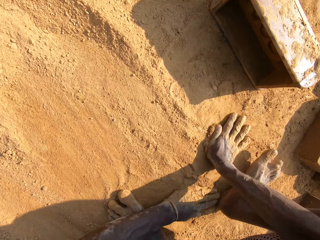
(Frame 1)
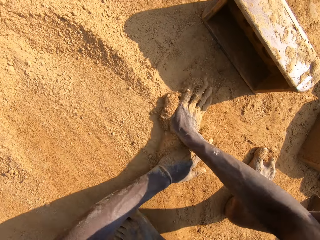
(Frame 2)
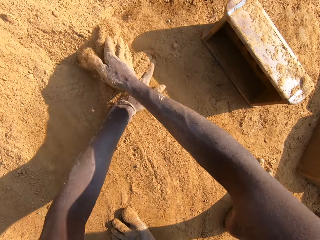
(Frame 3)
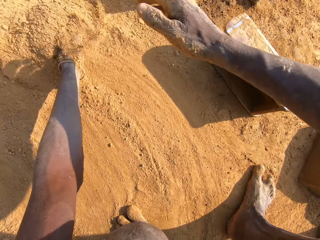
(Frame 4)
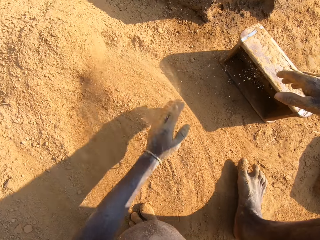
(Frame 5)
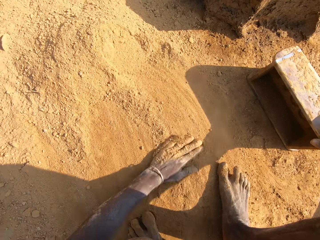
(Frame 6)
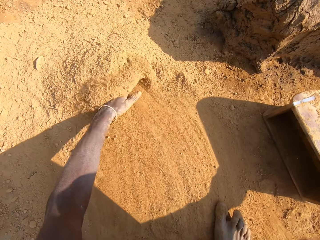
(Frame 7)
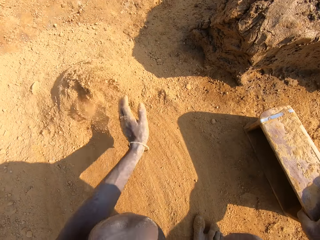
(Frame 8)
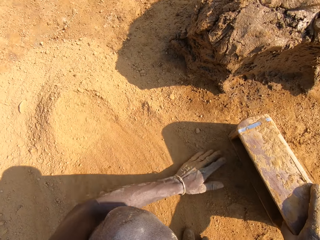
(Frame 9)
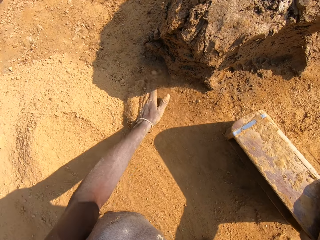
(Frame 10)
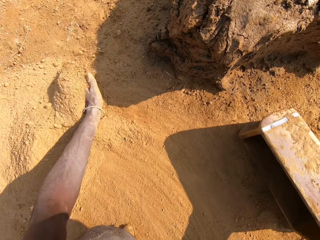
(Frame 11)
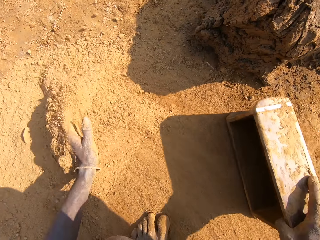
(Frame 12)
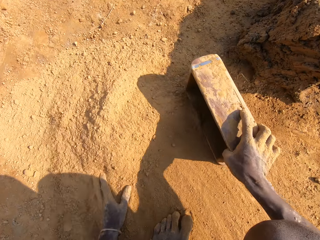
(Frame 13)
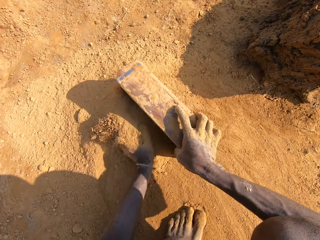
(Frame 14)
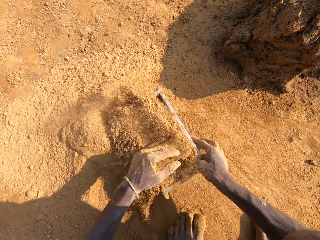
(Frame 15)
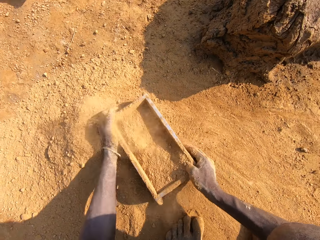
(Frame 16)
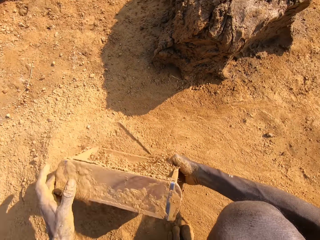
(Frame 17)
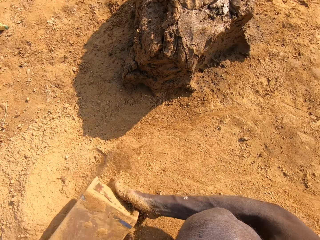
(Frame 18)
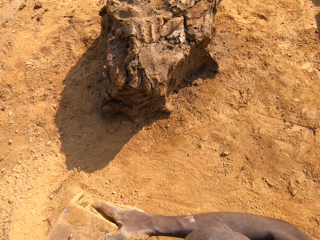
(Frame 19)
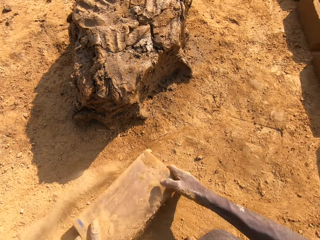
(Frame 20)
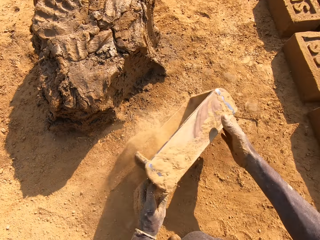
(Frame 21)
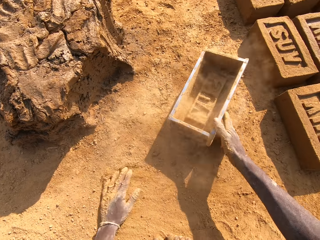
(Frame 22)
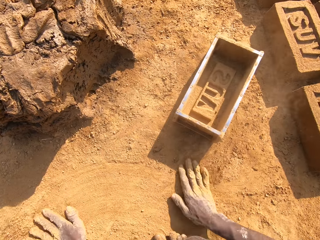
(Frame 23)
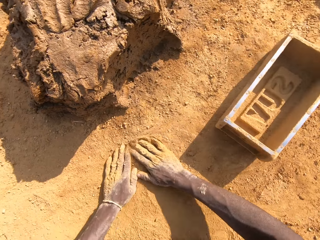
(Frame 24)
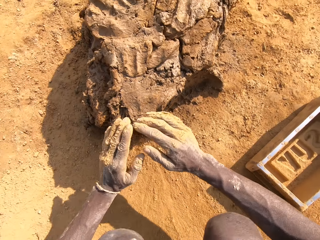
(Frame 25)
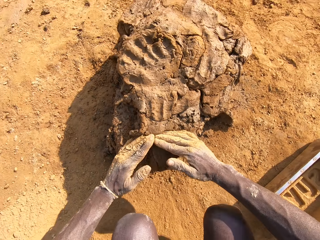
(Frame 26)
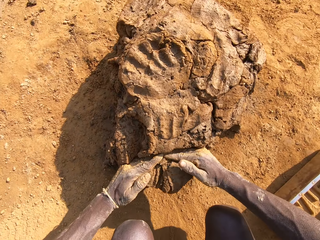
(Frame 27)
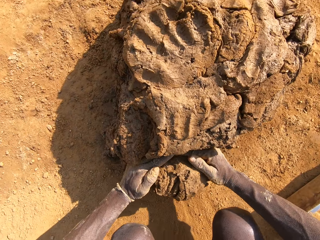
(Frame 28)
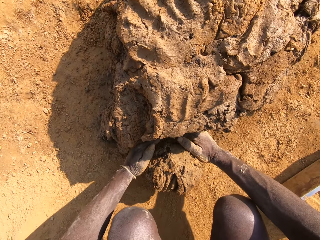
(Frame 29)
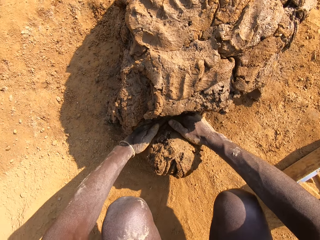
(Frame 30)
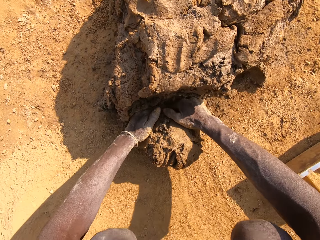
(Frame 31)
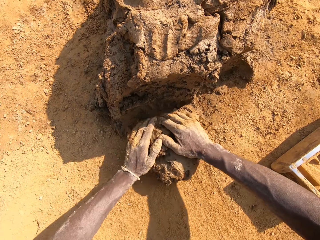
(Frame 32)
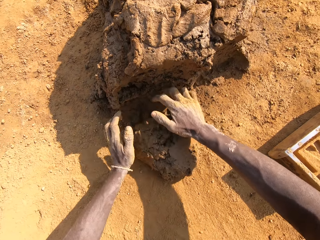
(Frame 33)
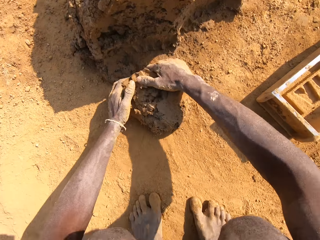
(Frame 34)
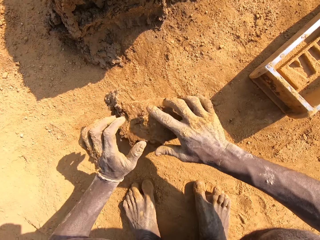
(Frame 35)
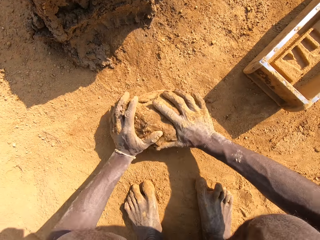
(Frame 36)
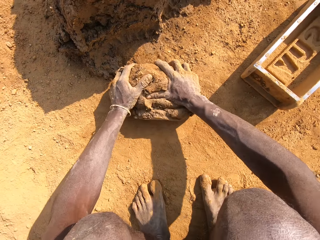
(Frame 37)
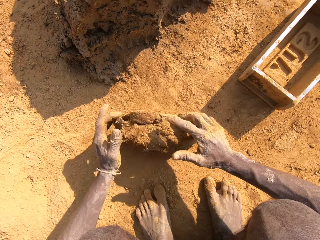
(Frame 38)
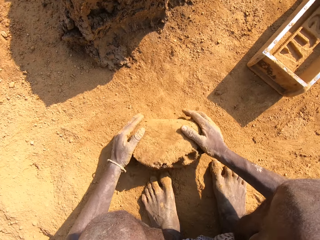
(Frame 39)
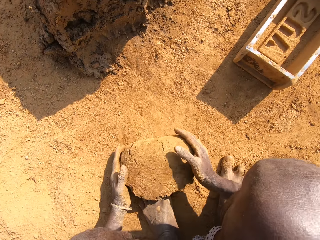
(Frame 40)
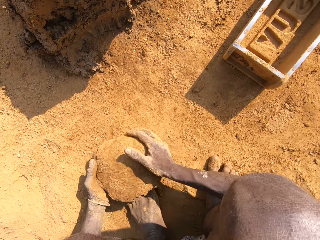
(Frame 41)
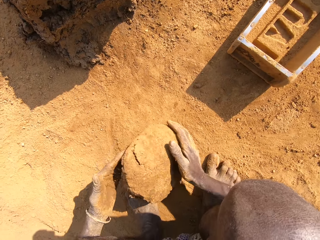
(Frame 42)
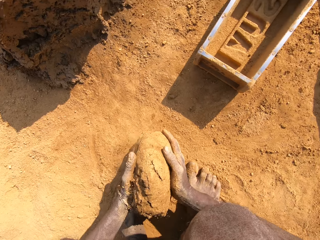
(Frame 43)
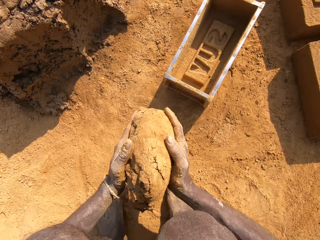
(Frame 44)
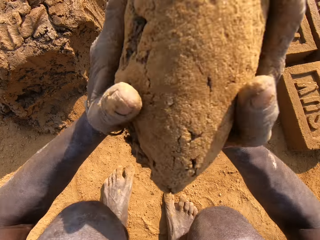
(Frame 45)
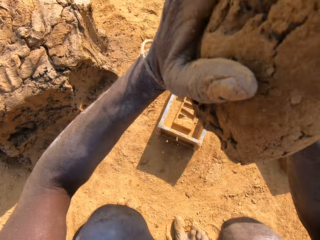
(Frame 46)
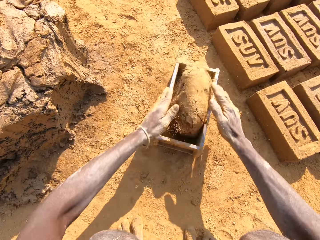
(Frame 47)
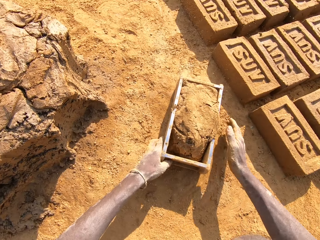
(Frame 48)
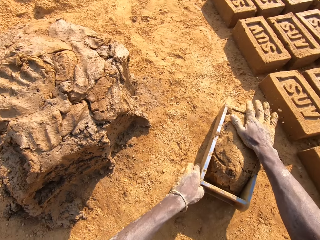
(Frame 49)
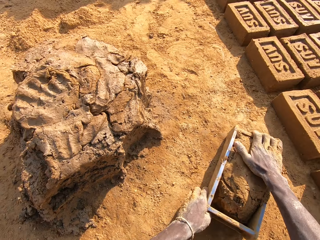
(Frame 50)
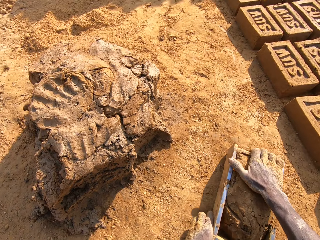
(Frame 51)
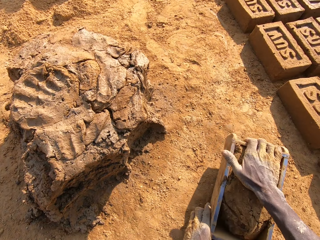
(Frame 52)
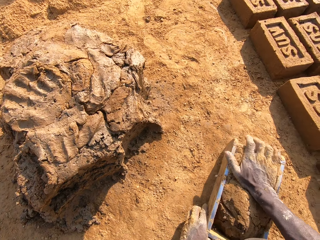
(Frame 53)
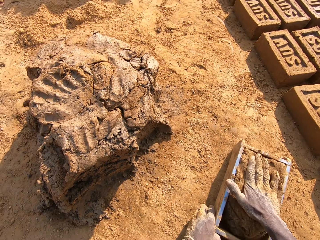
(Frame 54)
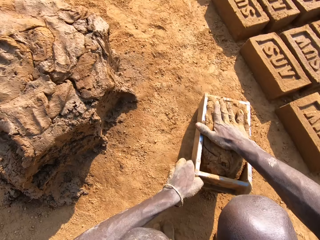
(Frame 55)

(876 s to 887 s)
The camera wearer puts sand in a brick mold. They dust the brick box with soil. They pour sand on the ground. They put the brick box on the ground. They wipe hands on the ground. They cut a piece of clay from the clay on the ground. They mold the clay on the ground. They roll the clay on the ground. They put the clay in the brick mold.

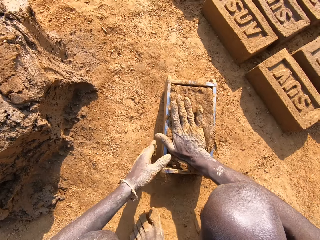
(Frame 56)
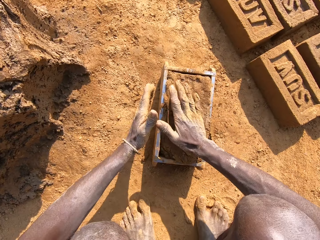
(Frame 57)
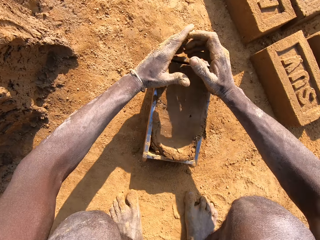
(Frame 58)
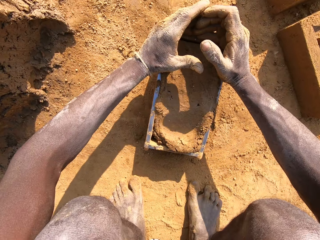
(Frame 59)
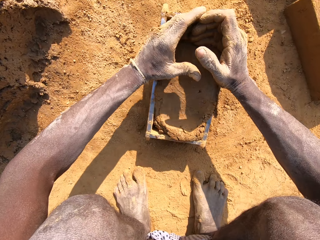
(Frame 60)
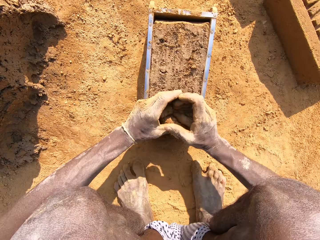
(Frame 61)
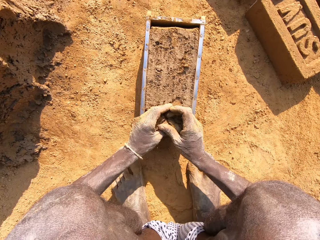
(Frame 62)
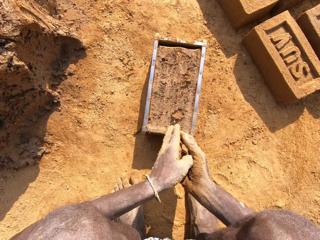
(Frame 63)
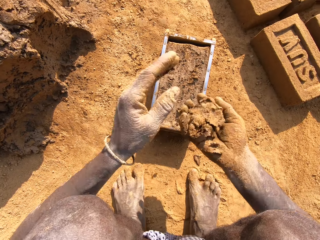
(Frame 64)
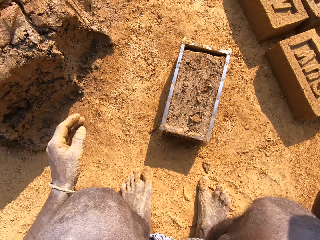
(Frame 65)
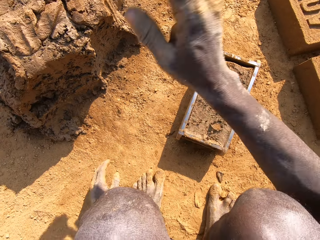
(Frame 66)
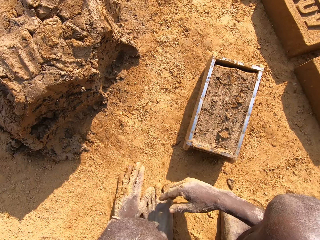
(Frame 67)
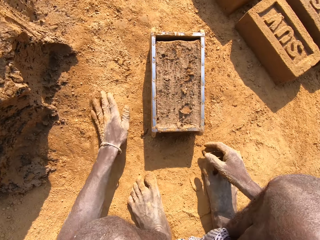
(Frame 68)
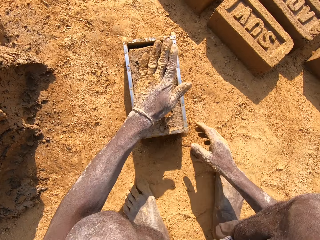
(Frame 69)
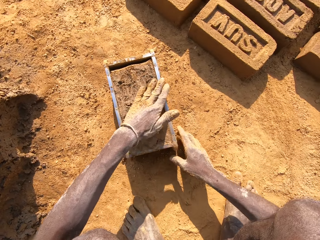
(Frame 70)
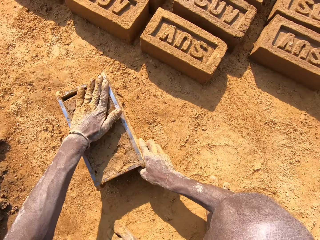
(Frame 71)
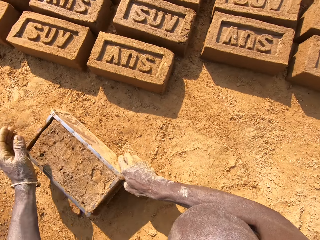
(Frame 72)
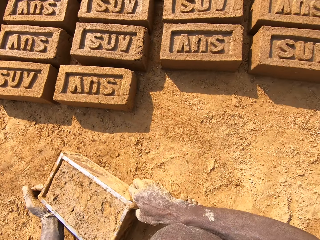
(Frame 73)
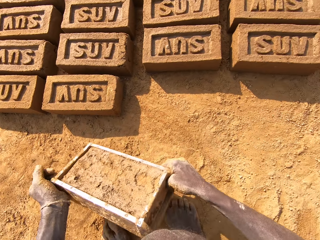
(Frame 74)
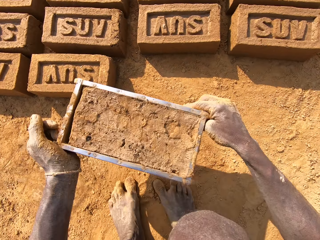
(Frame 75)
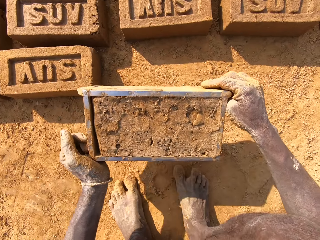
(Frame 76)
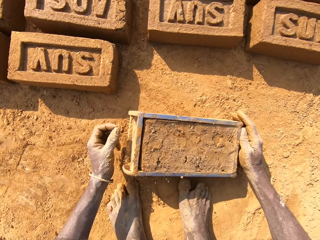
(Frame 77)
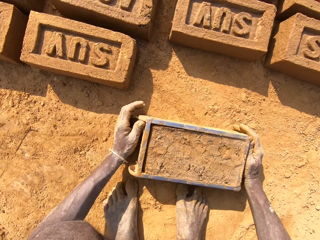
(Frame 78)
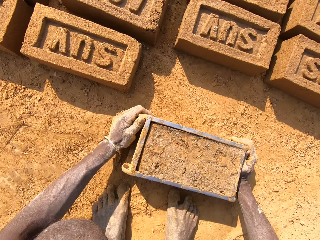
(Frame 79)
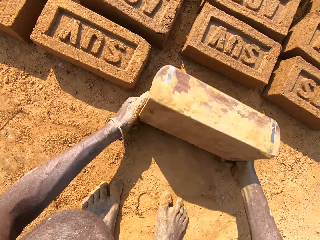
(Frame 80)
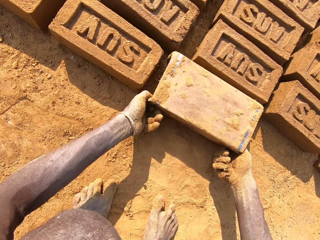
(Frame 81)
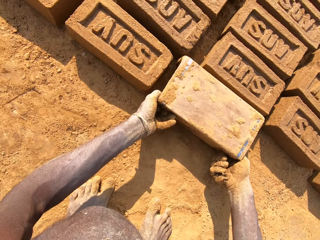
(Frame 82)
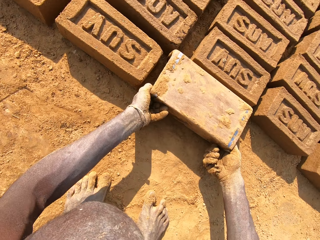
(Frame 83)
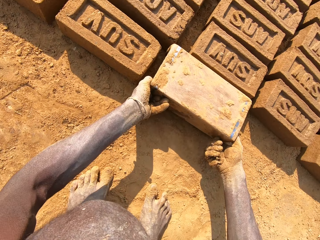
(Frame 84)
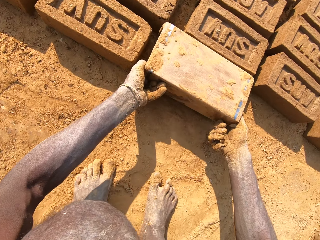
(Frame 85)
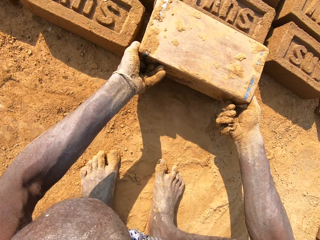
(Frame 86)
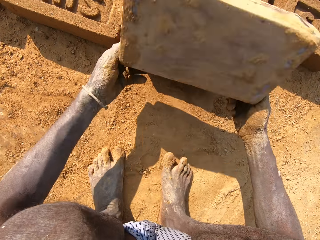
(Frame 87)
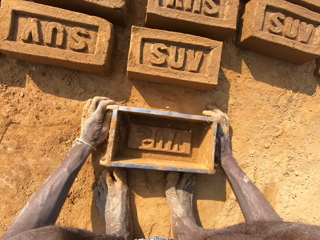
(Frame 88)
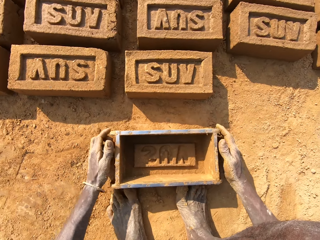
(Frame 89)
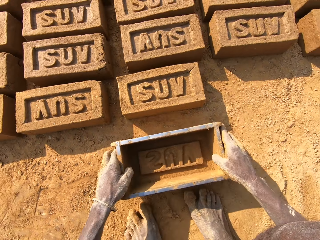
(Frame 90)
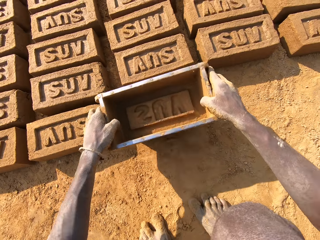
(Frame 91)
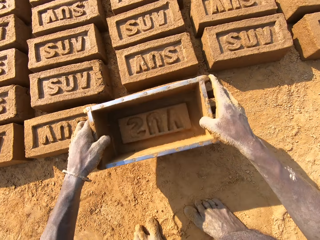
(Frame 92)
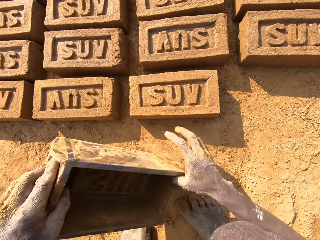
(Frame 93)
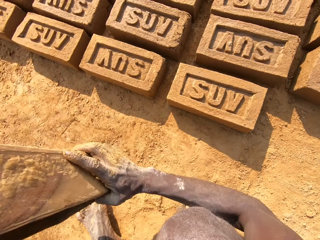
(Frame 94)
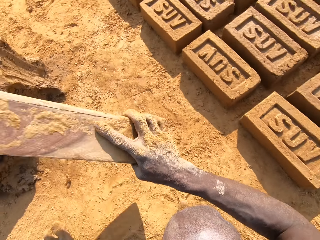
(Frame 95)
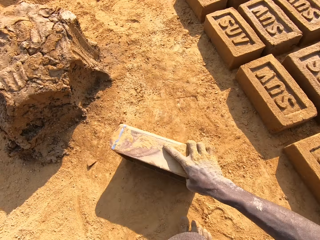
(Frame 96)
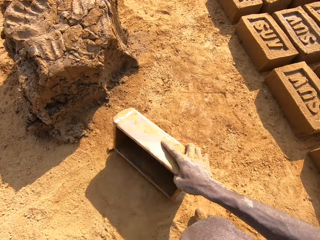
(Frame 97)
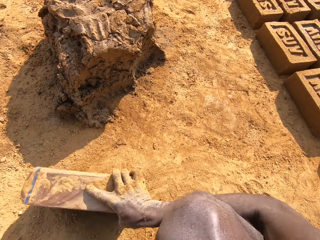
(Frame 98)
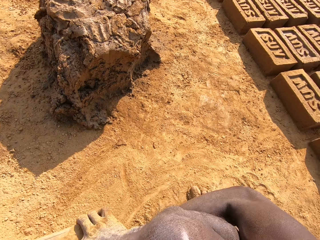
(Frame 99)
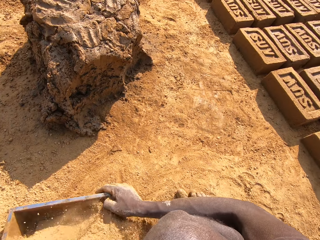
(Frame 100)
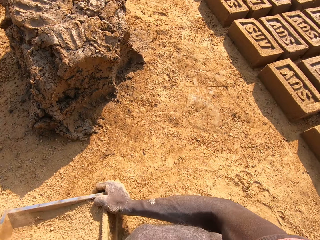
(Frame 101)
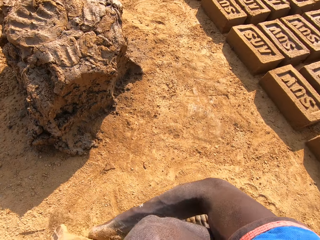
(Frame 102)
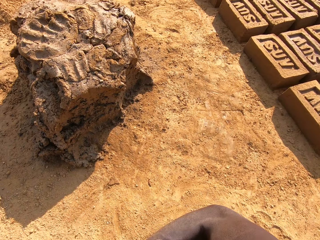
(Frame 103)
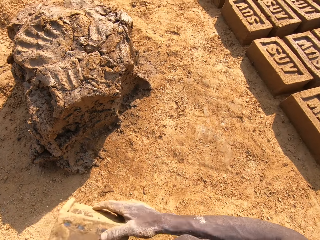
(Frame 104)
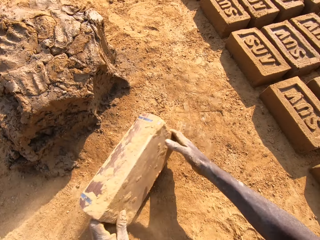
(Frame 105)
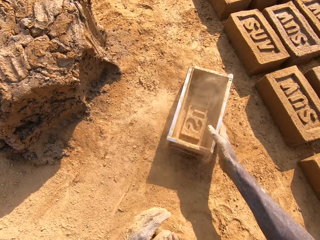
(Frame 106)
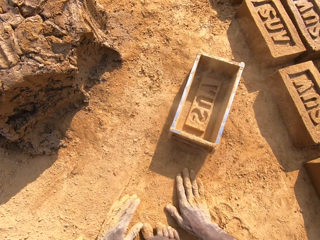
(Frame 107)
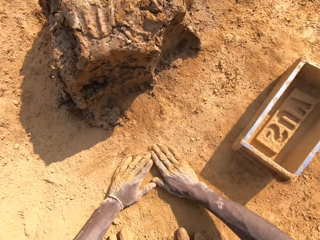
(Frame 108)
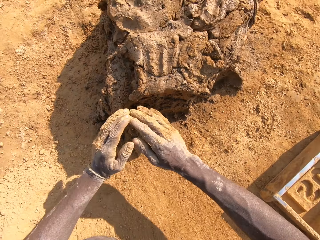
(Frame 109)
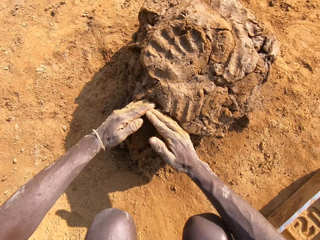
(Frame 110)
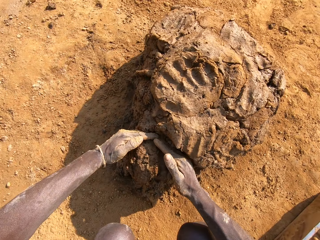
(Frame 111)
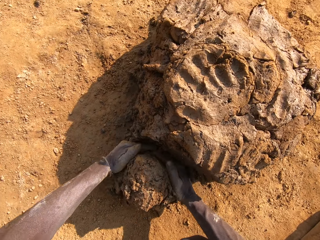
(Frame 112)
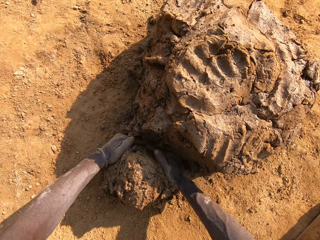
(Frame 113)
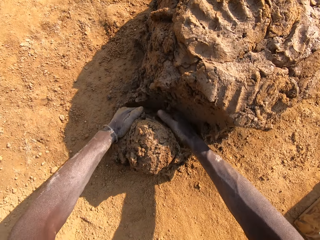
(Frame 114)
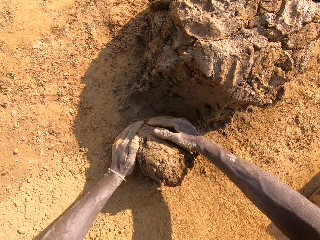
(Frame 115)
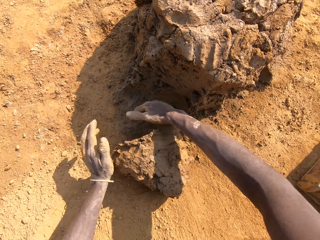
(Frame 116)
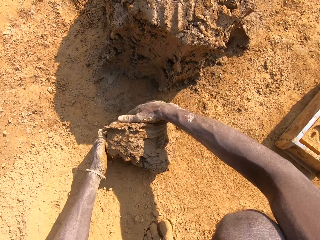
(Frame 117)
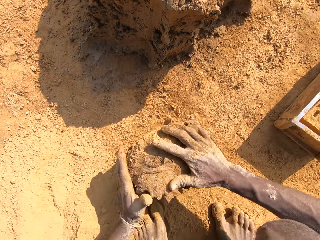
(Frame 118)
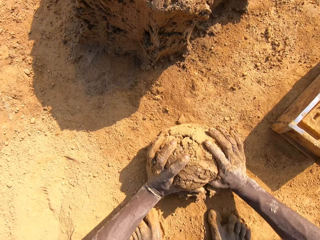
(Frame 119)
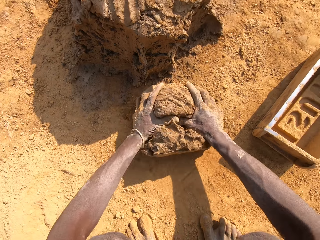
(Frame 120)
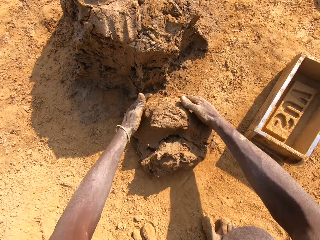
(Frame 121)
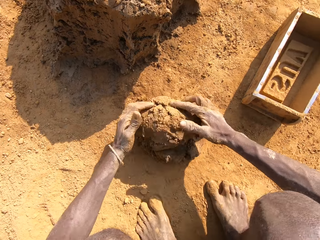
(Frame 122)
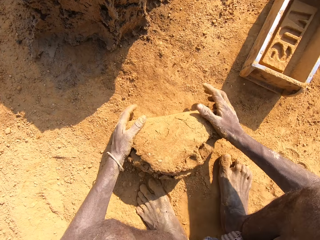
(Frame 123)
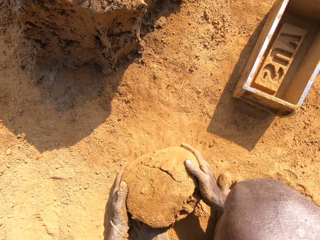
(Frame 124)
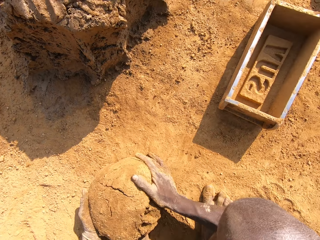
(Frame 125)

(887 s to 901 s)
The camera wearer cuts clay. They remove a piece of clay from the clay on the brick box. They put the clay on the heap of clay. They pick up a brick mold on the ground. They put a brick on the ground. They remove the clay from the brick box. They put the brick box on the ground. They align sand on the ground. They dust the brick box with soil. They put sand in the brick mold. They pour sand on the ground. They put the brick box on the ground. They cut a piece of clay from the clay on the ground. They roll the clay on the ground. They mold the clay on the ground.
